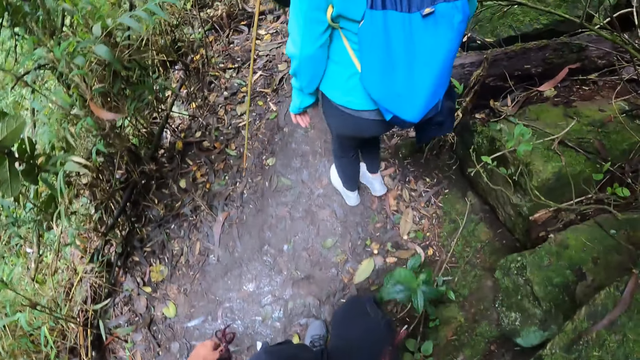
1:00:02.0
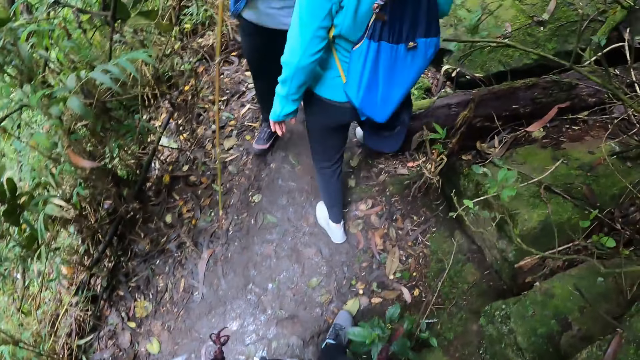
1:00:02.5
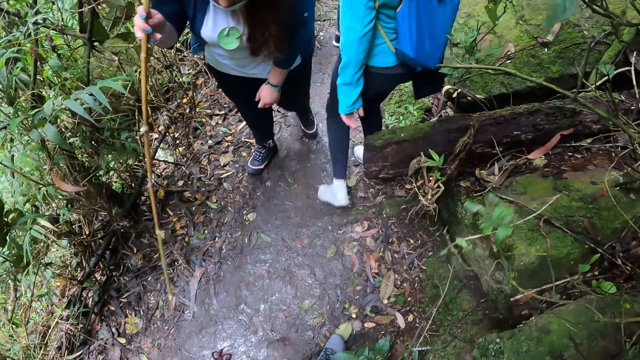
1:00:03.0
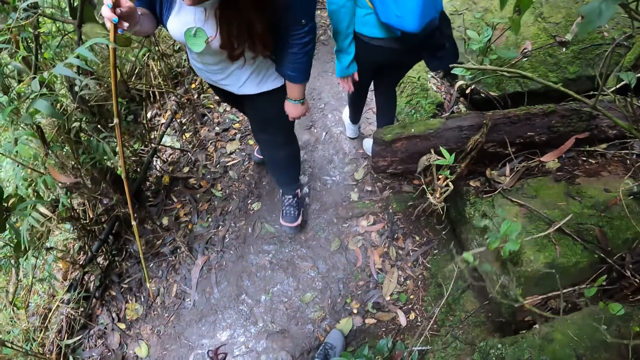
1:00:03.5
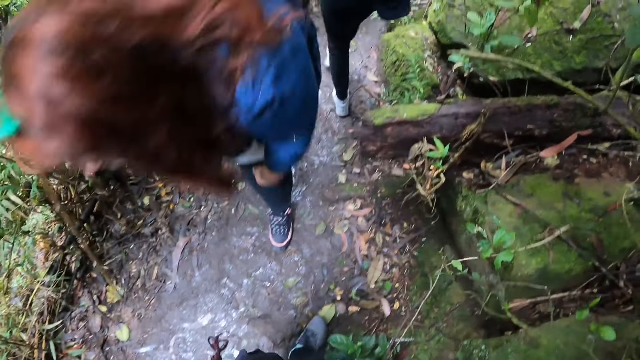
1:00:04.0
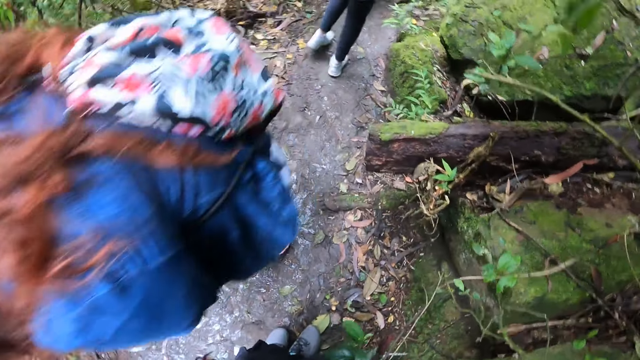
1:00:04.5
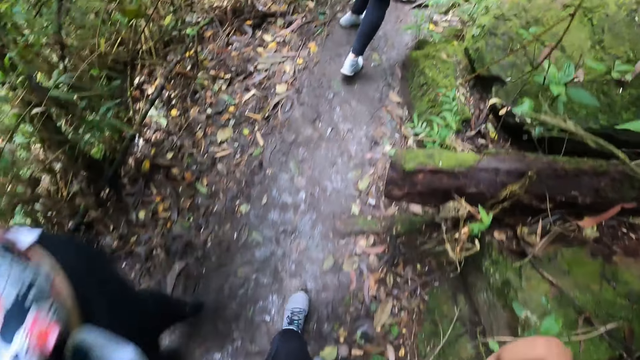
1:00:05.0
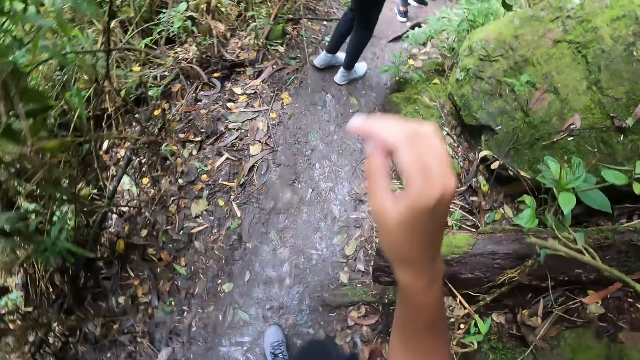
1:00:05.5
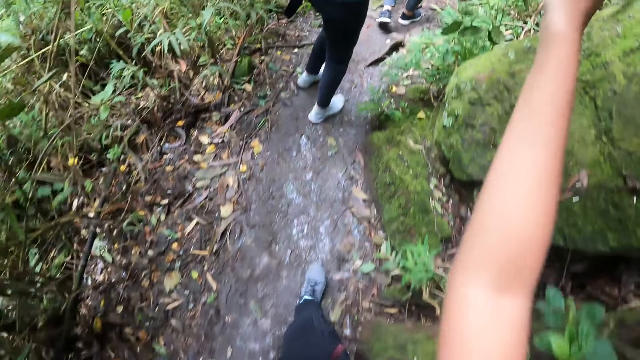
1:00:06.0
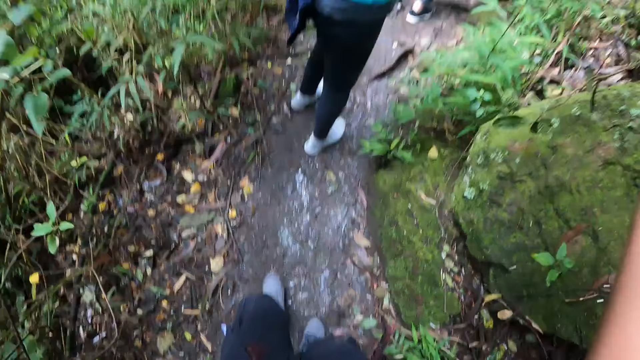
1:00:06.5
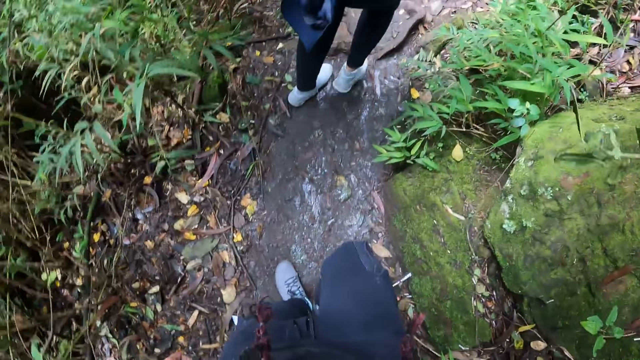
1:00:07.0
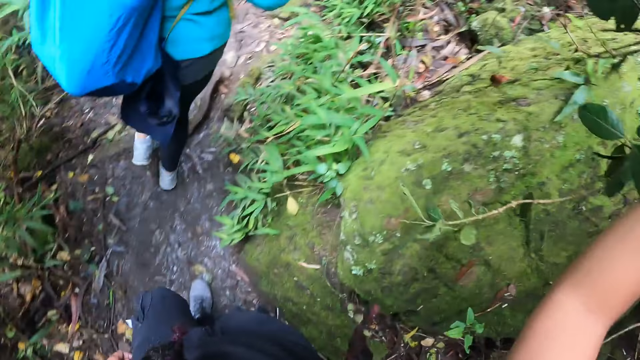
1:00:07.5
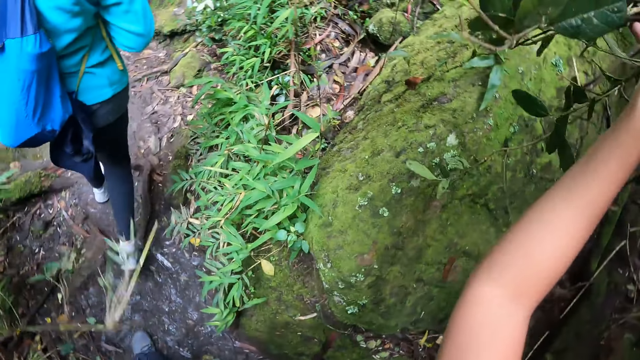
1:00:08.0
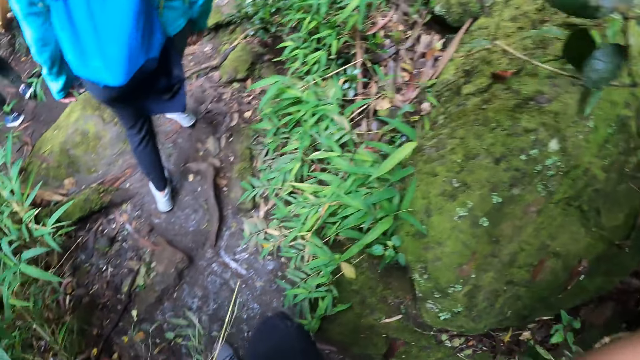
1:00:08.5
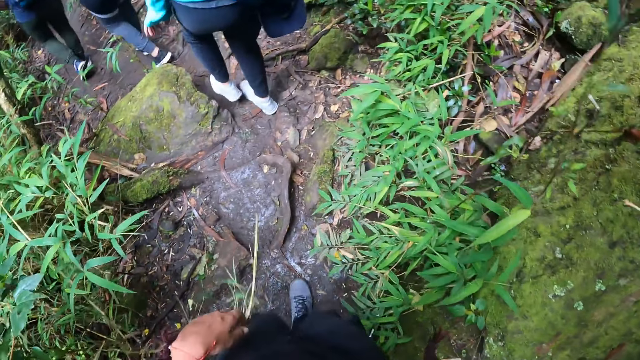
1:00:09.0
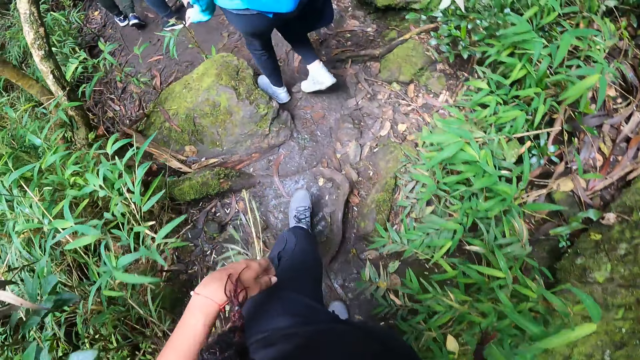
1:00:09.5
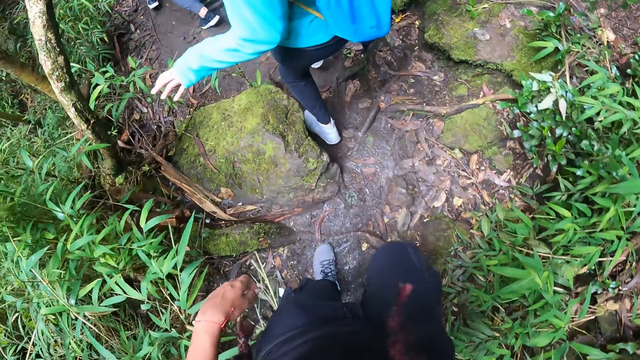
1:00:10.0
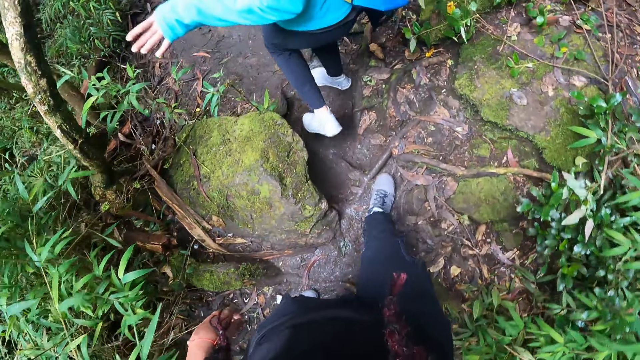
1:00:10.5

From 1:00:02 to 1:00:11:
The camera wearer stands on the path. She walks on the pathway. She holds a tree branch with her right hand. She walks on the pathway.

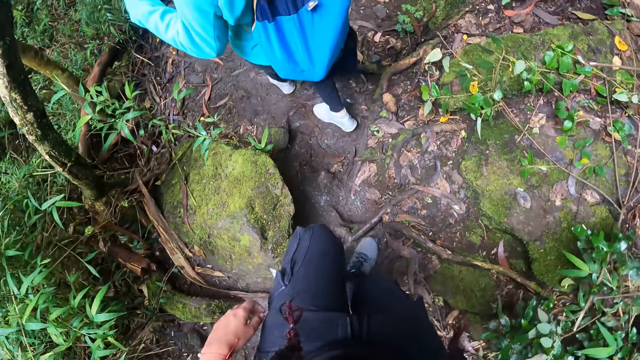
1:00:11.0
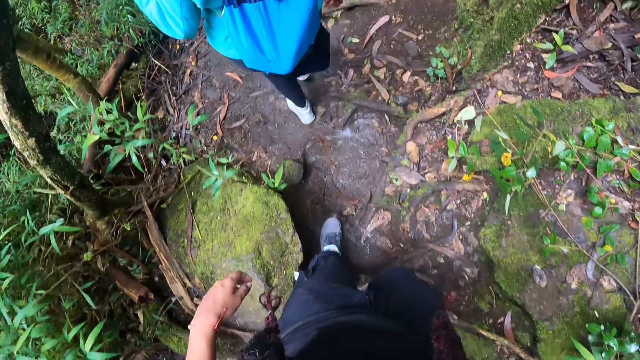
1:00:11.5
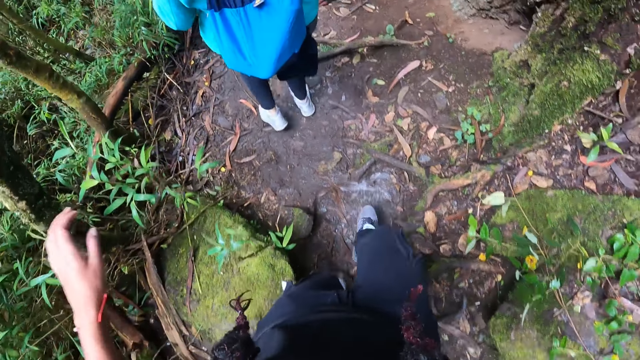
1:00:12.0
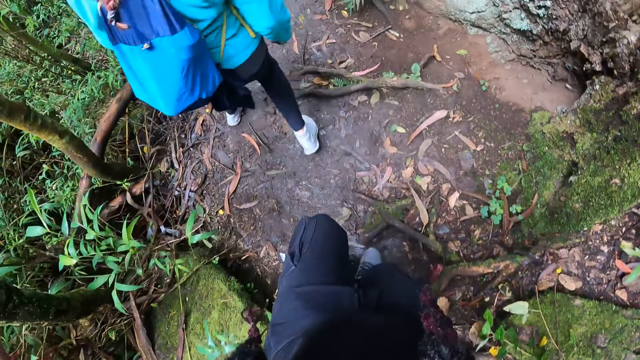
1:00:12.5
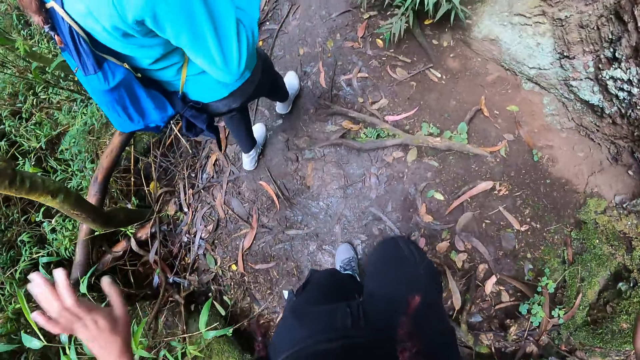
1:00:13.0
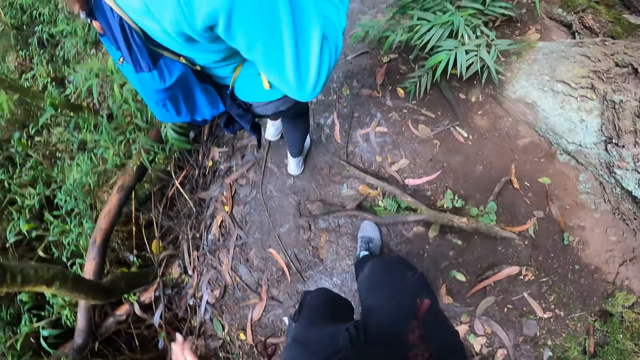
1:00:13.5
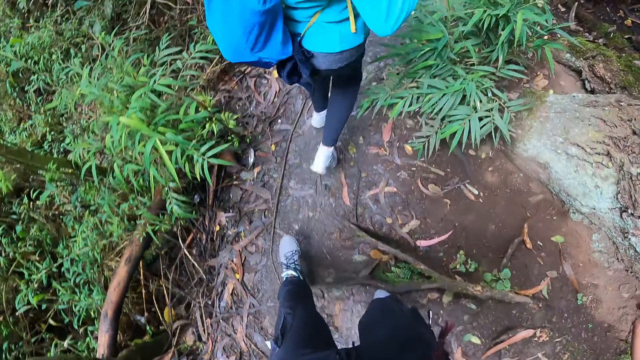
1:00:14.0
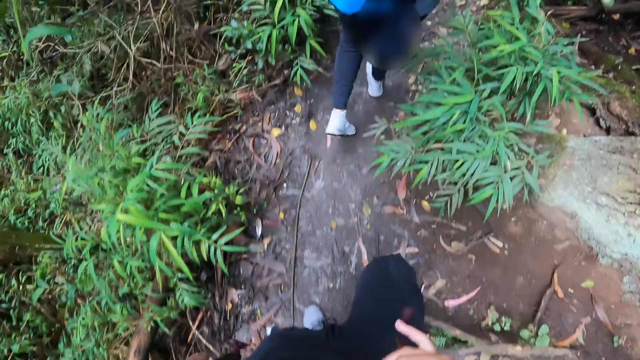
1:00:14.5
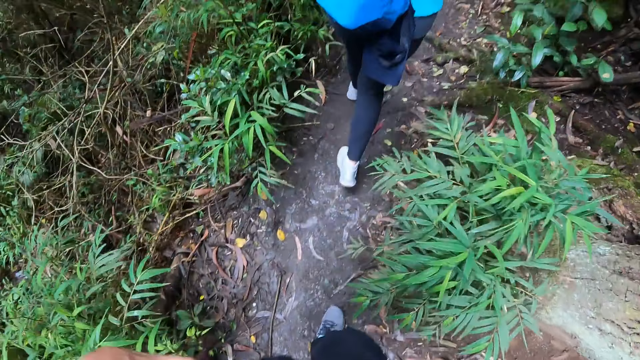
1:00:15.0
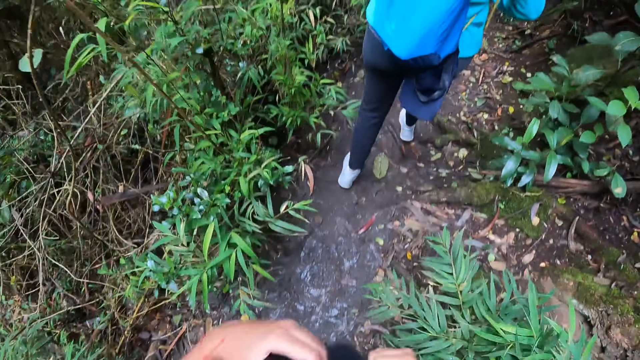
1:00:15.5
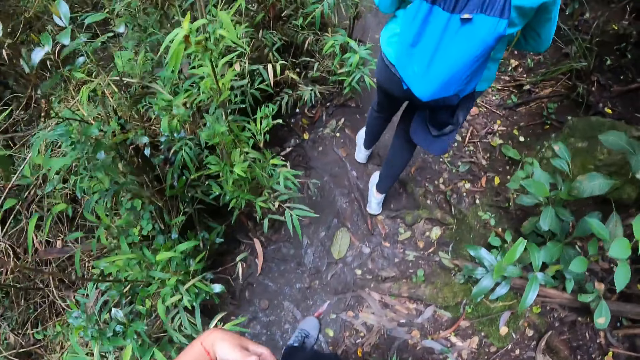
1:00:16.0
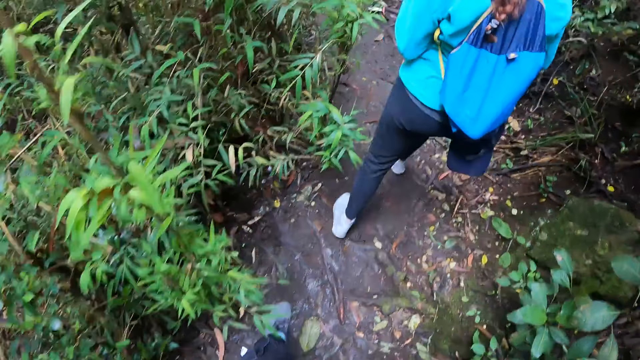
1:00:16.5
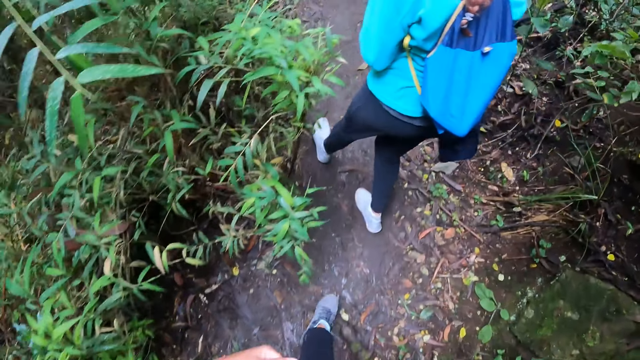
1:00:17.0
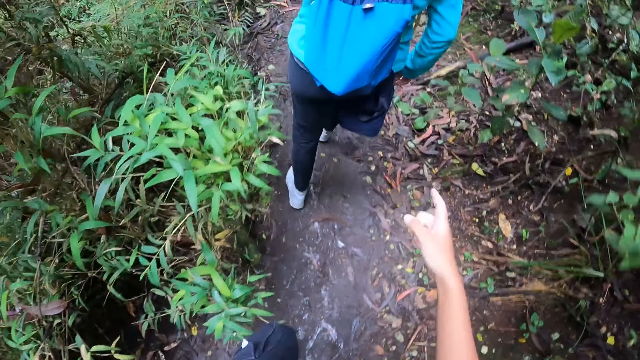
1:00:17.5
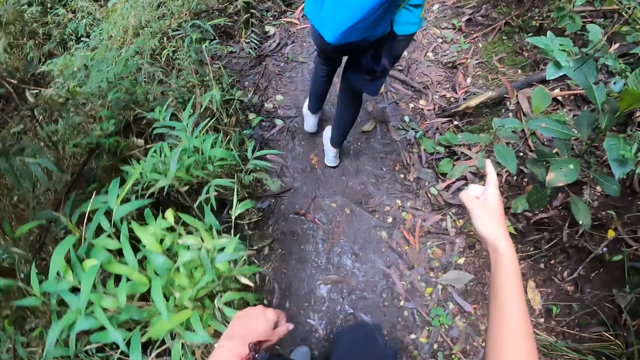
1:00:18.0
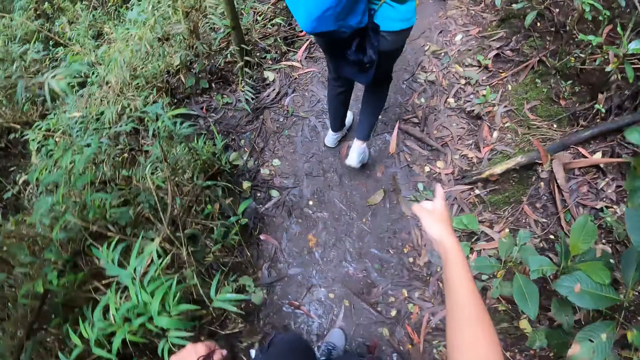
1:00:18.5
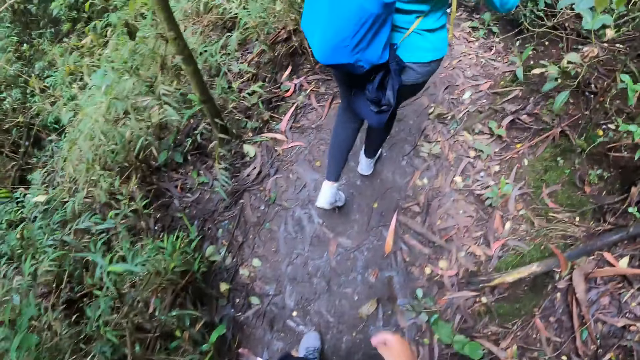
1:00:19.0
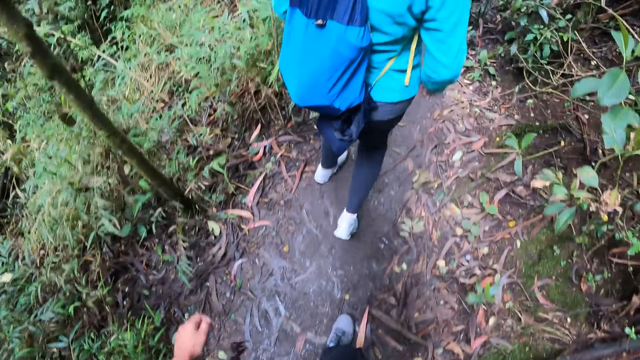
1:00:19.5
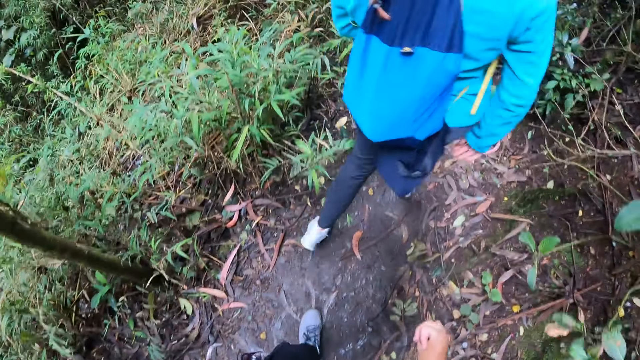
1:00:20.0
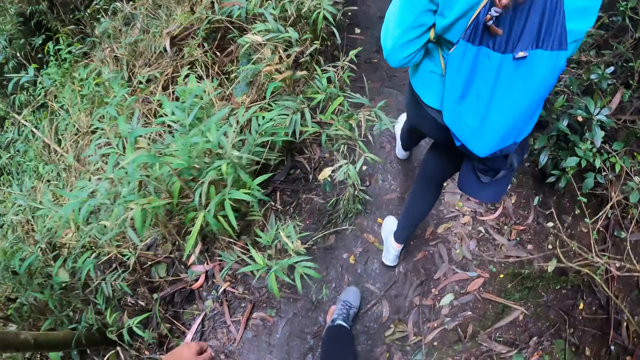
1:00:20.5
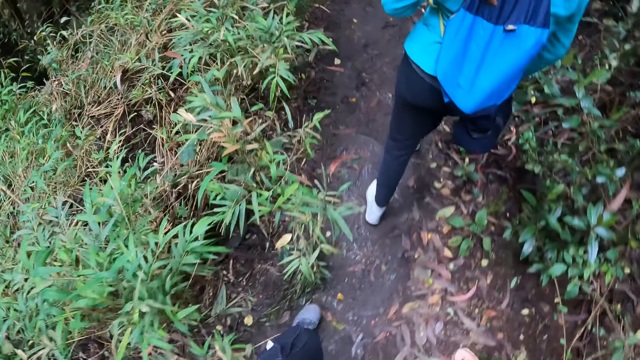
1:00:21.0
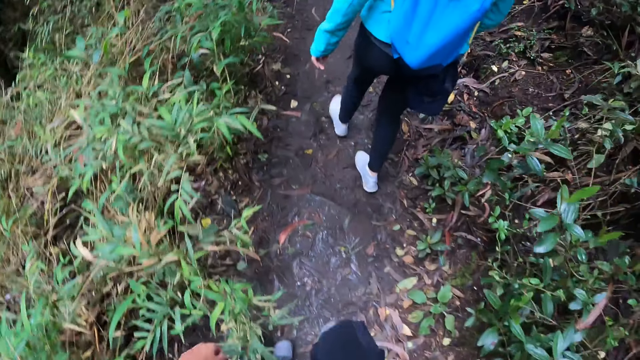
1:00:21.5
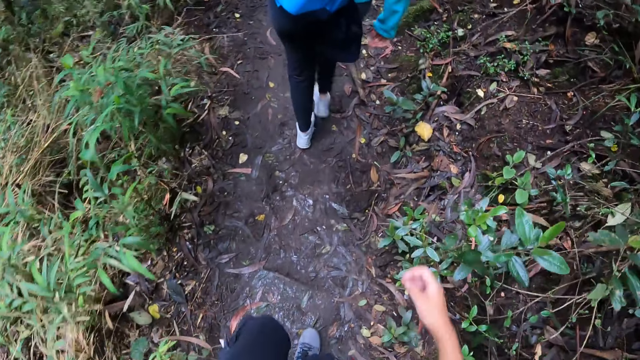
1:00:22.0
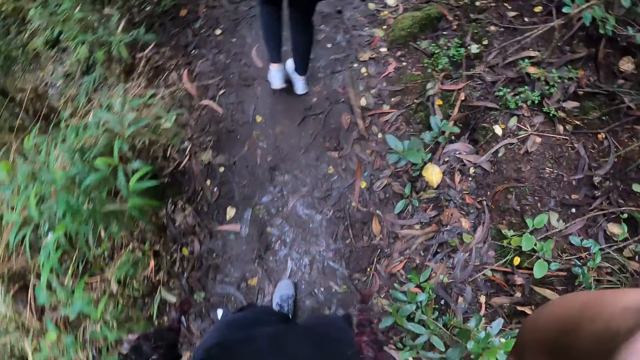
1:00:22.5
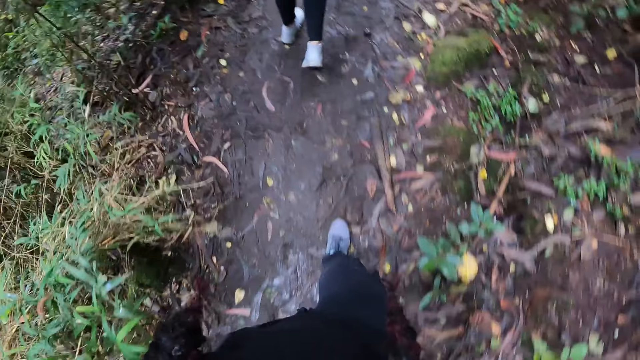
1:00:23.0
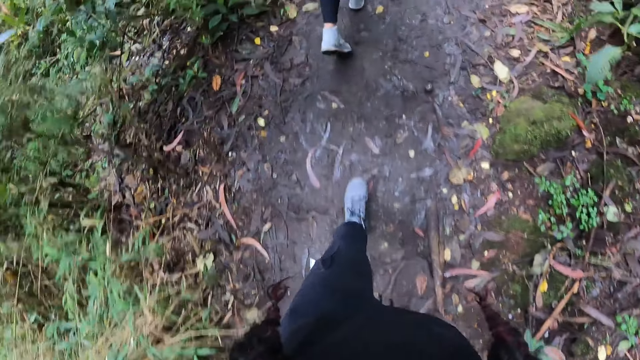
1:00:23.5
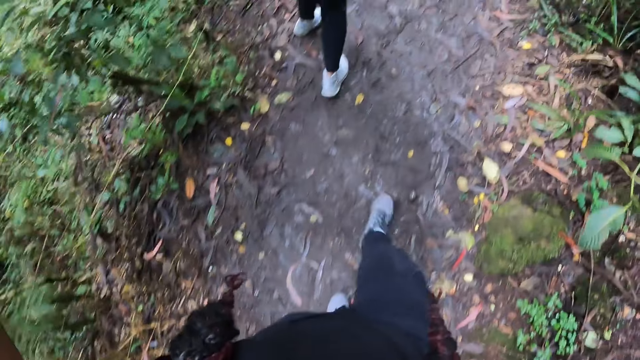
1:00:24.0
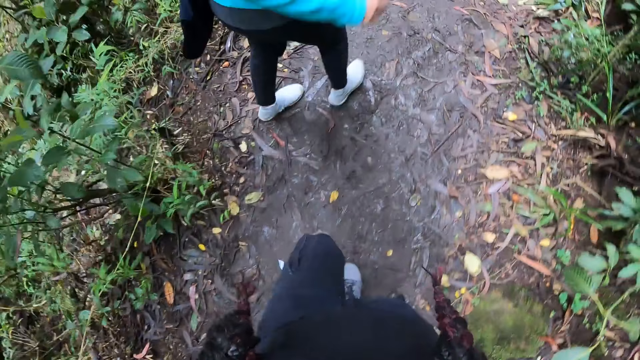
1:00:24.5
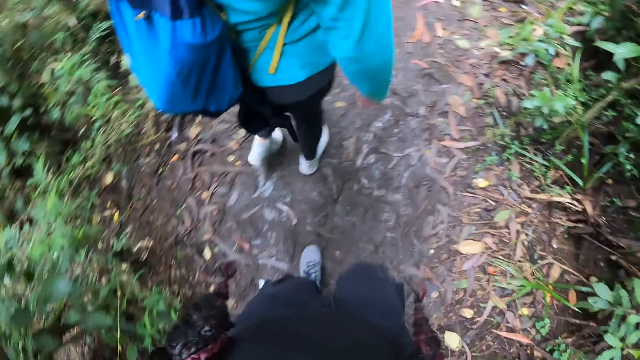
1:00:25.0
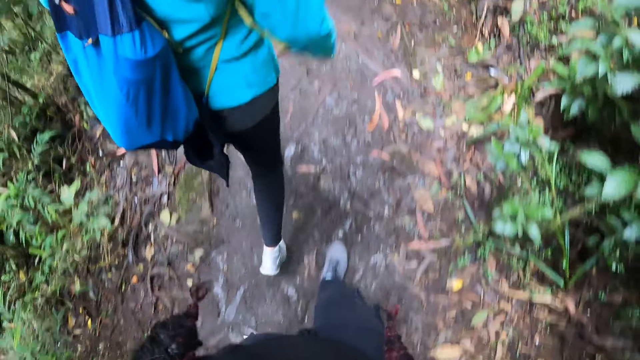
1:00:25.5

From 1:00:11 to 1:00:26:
The camera wearer holds a tree with her left hand. She holds her hair with her right hand. She holds her hair with her left hand. She adjusts the camera on her head with both hands. She touches her face with a hand. She walks on the pathway.
